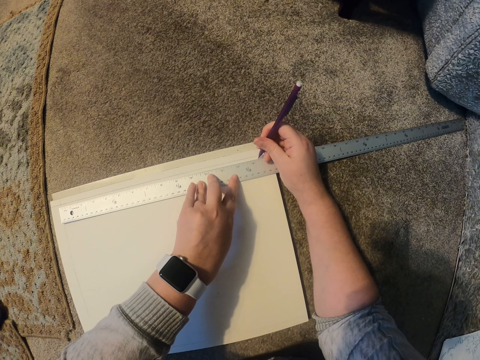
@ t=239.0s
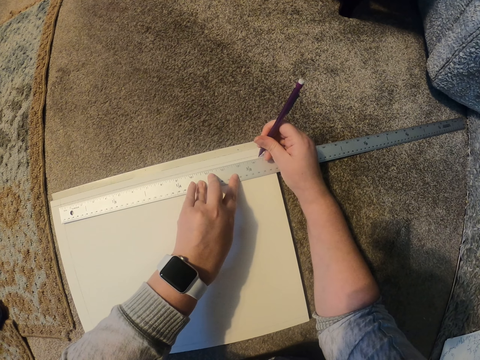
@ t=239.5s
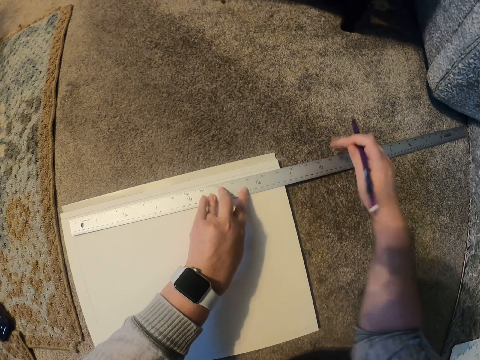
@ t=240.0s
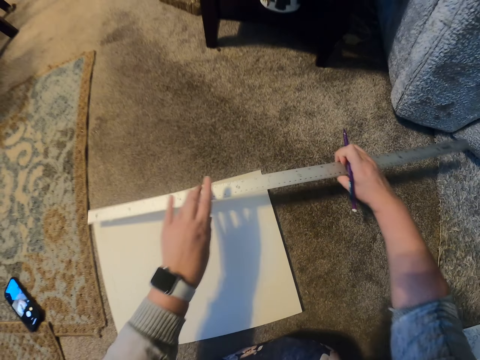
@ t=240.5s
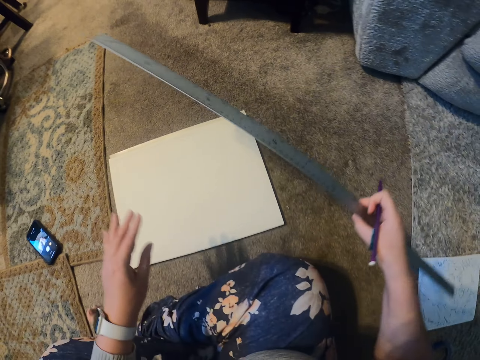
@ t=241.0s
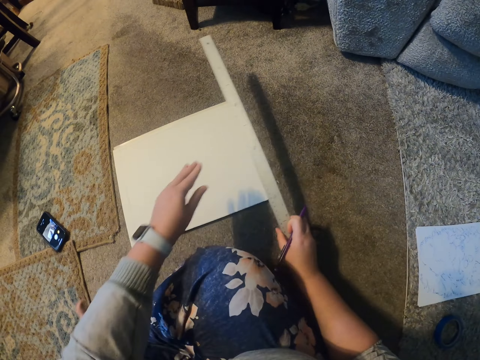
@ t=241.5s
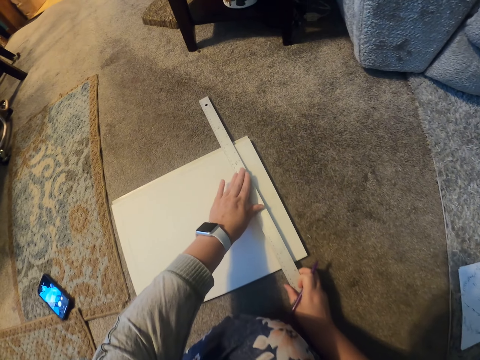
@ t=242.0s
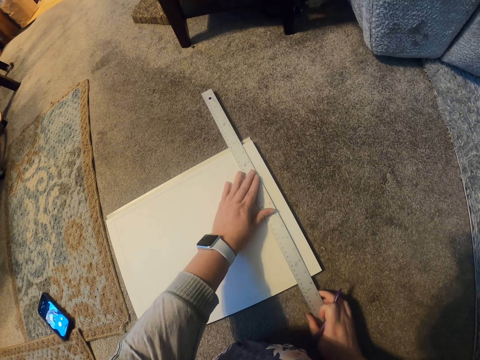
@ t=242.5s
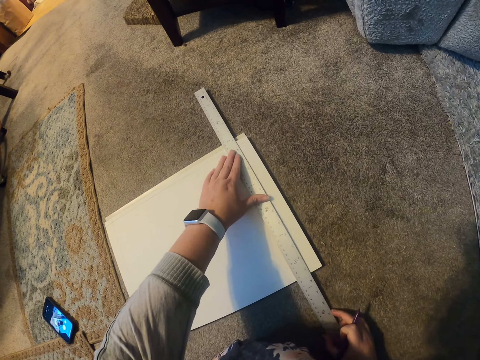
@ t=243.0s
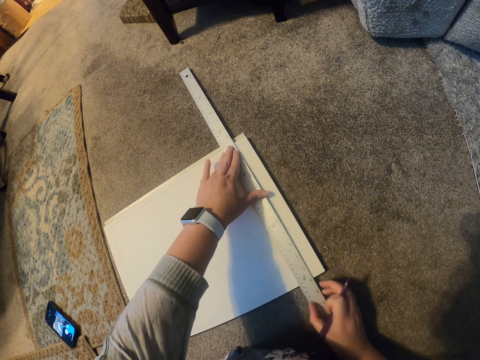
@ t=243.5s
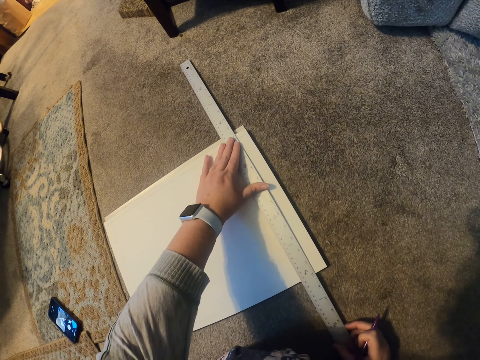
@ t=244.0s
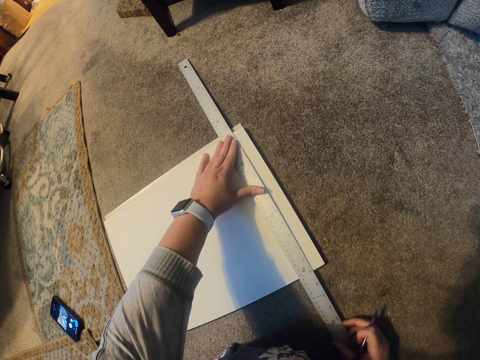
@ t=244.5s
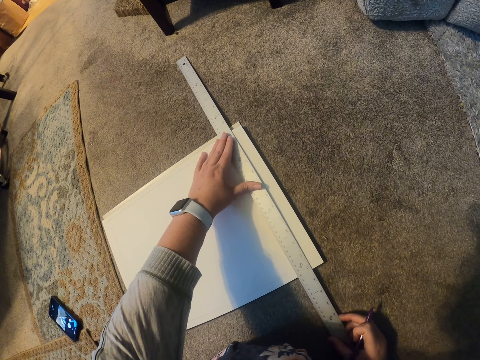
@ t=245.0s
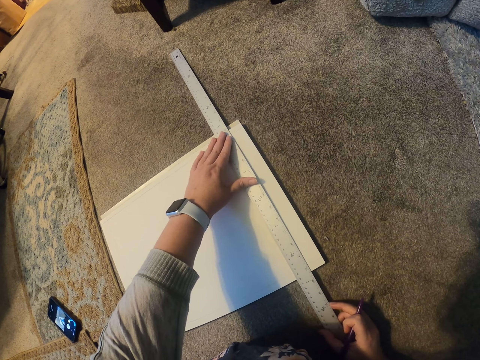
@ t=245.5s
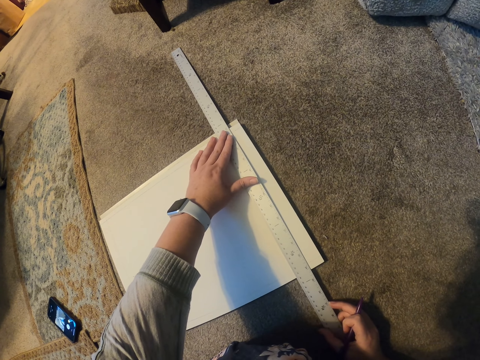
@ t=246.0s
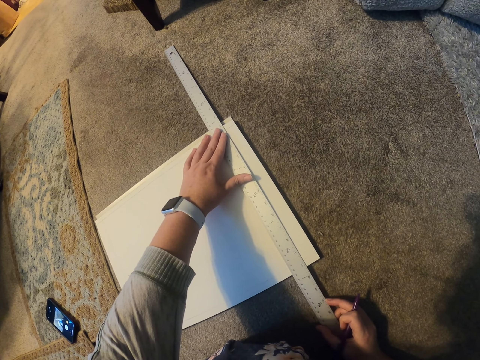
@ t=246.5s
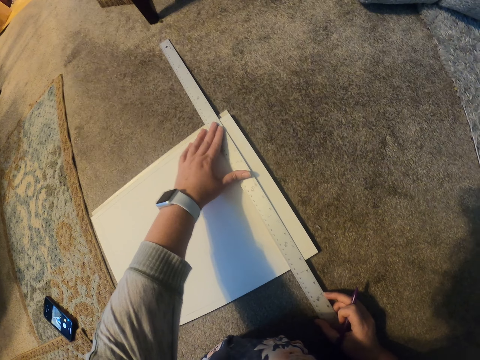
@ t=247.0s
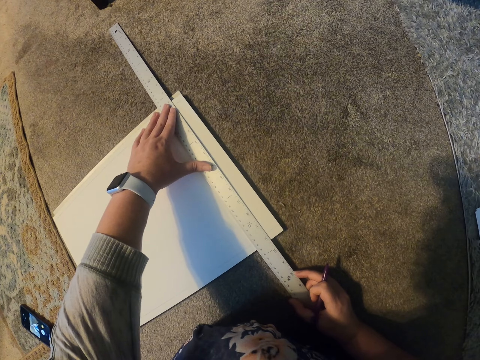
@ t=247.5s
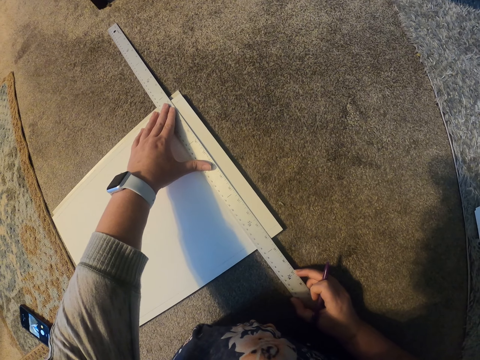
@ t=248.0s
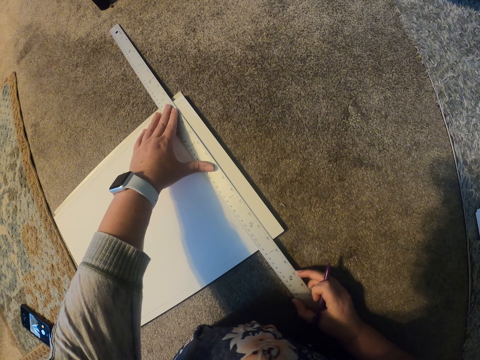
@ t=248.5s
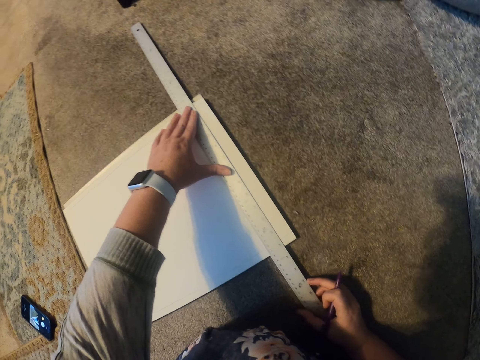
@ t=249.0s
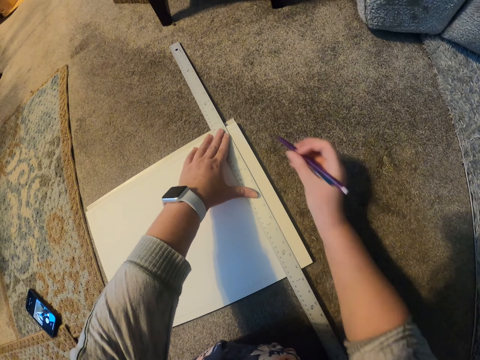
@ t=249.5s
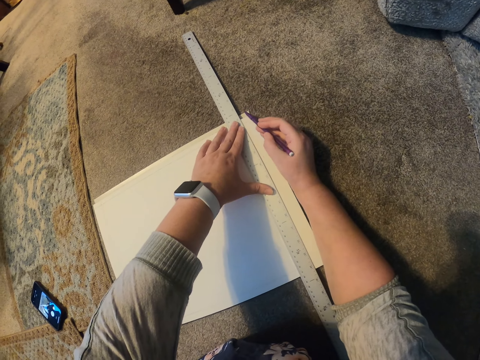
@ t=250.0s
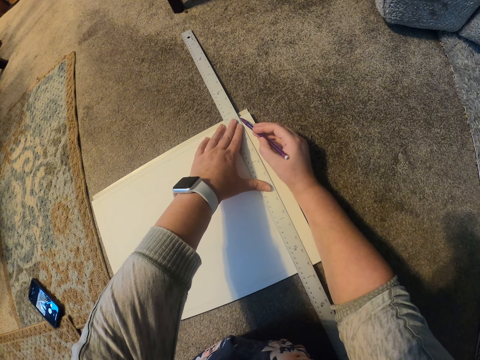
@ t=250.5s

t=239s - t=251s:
The camera wearer marks the paper. They take the ruler. They put the ruler on the paper.

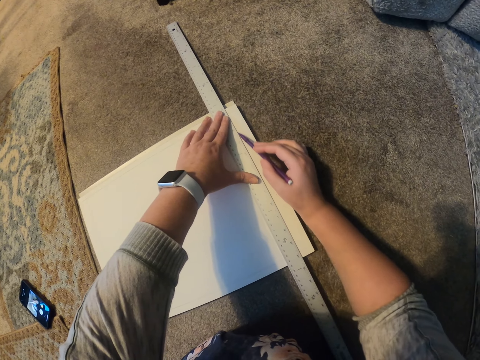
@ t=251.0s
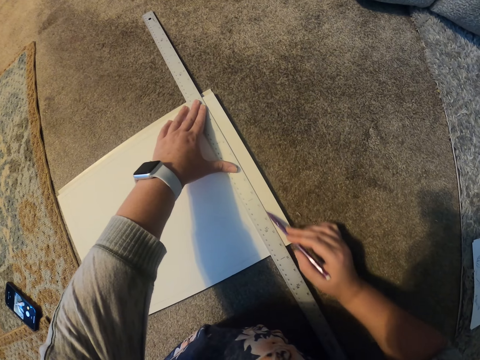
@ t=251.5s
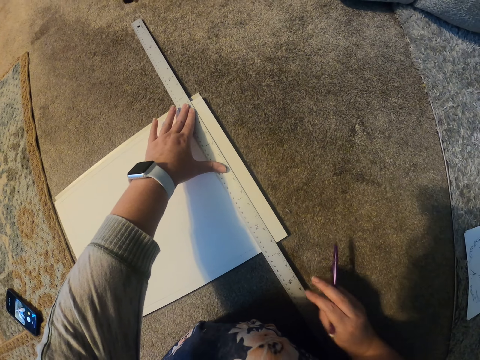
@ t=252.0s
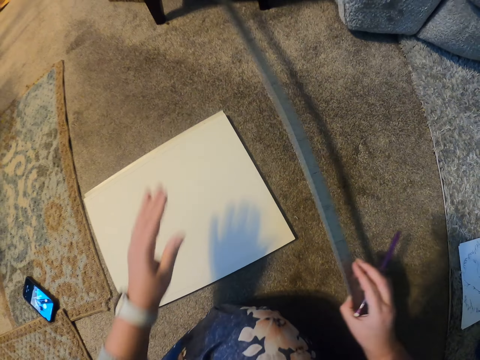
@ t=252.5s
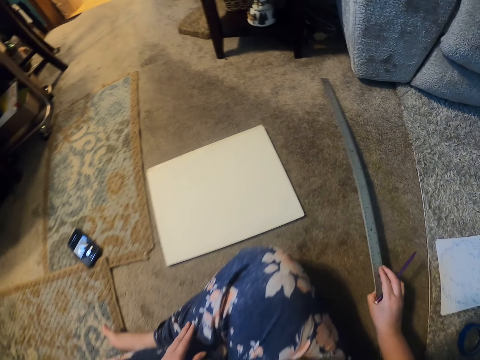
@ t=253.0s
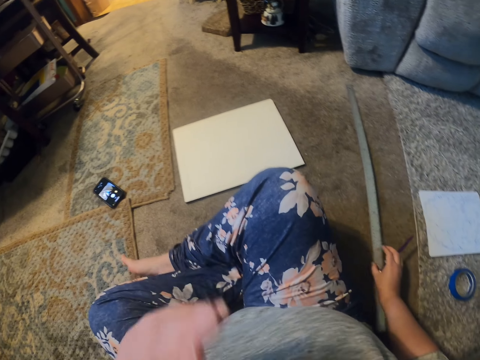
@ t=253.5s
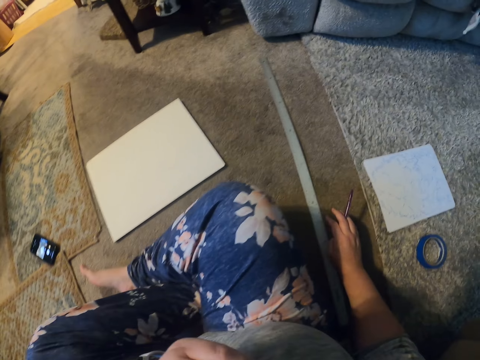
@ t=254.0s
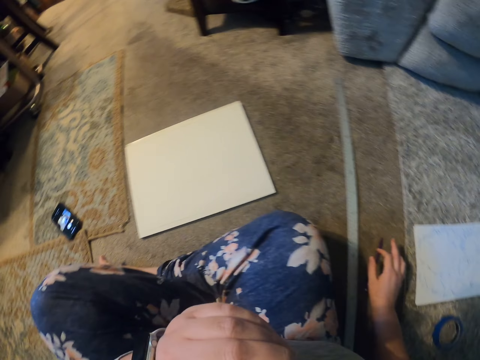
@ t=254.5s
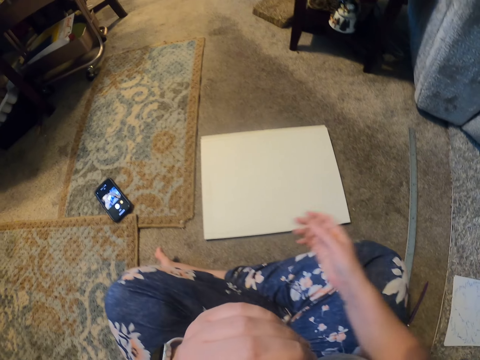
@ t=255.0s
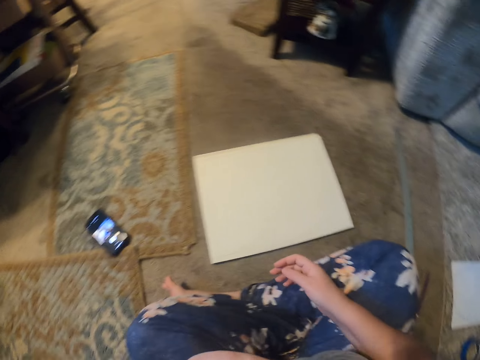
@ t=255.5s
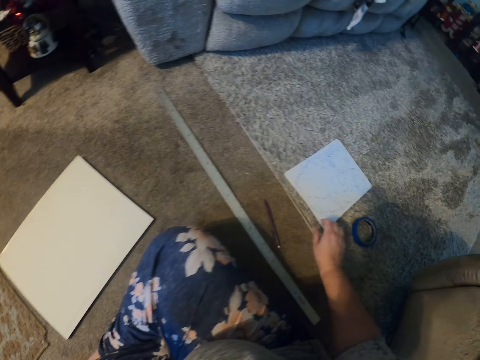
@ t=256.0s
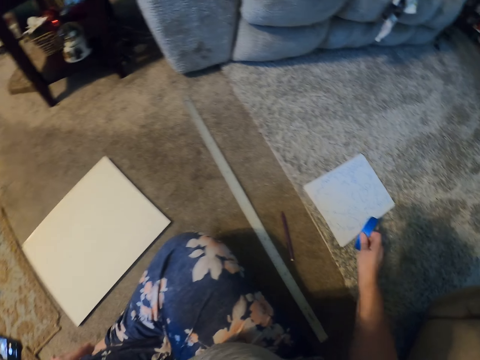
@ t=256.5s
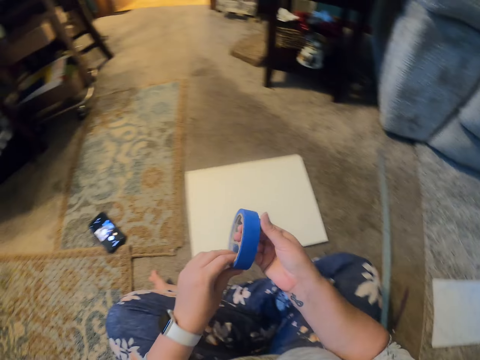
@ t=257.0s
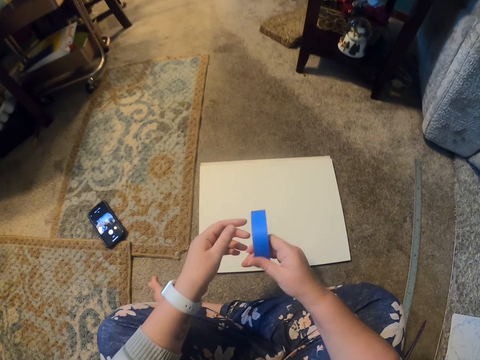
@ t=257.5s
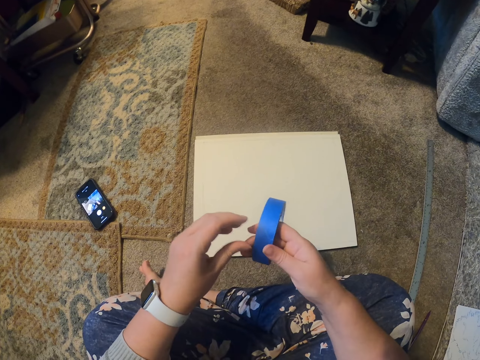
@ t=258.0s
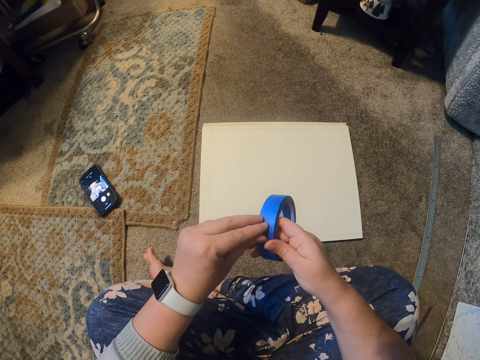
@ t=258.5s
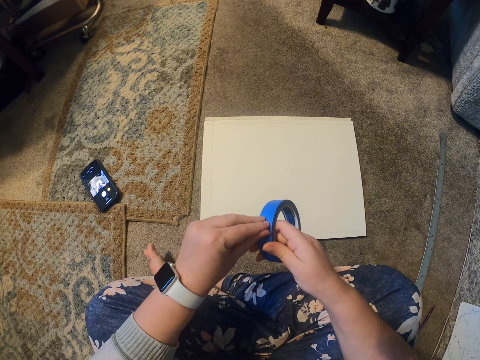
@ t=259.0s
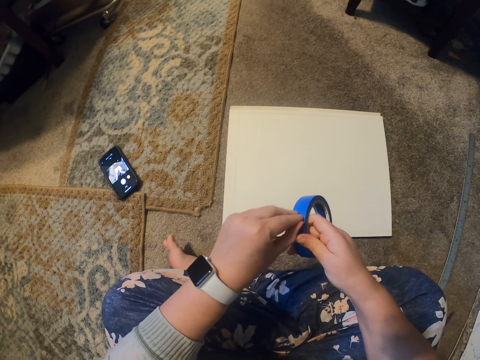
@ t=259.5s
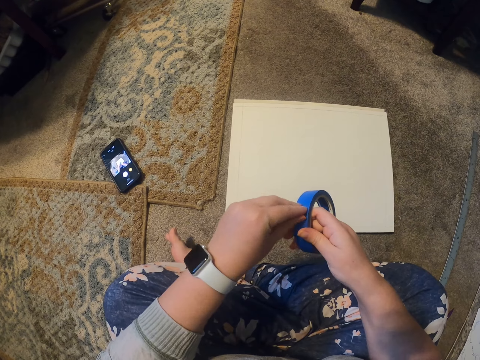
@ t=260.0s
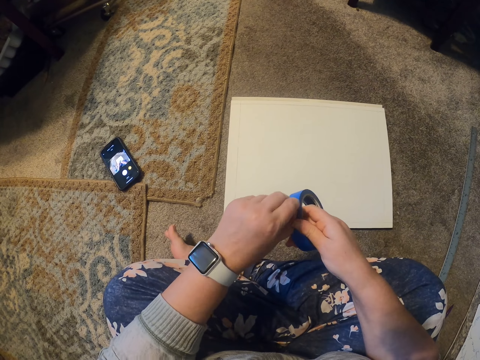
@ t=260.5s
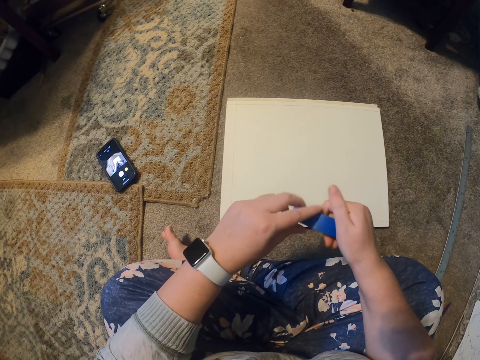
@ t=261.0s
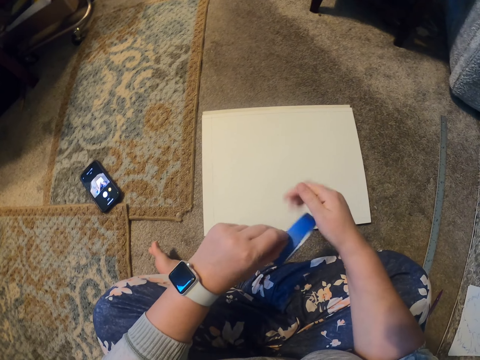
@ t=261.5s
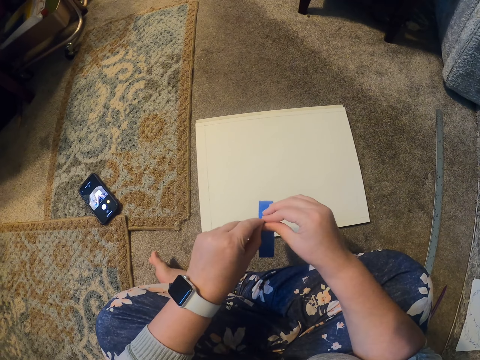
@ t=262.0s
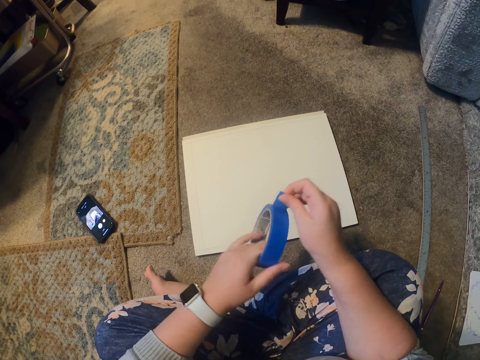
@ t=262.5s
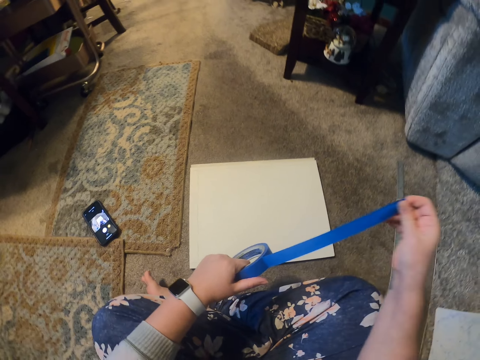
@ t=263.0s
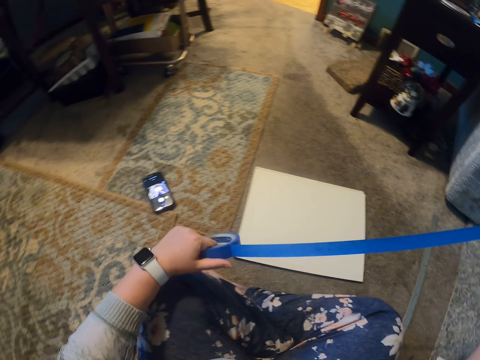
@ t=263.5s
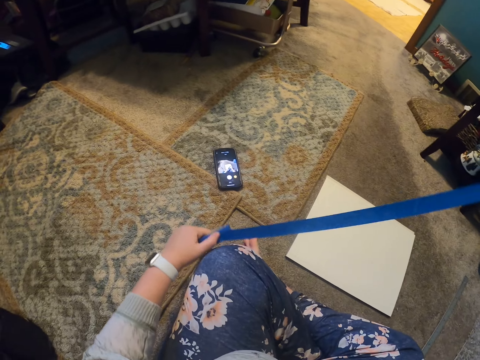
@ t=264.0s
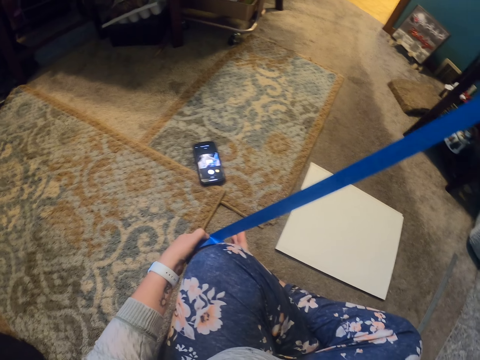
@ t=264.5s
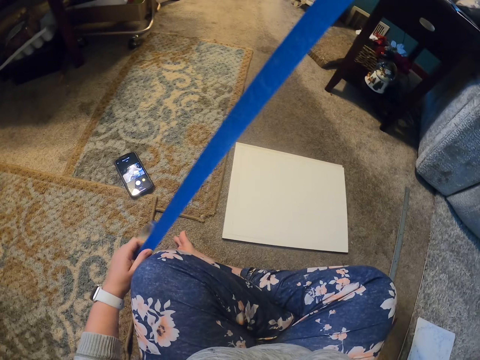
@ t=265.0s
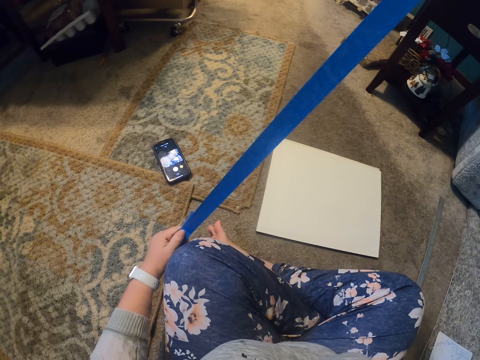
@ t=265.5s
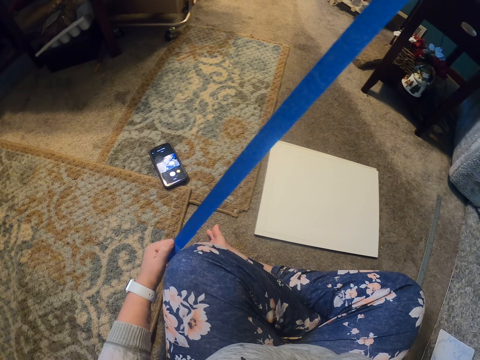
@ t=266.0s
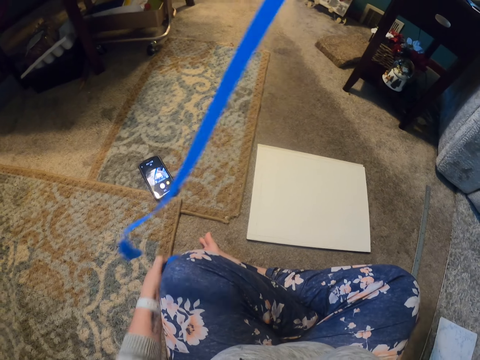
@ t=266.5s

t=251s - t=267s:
The camera wearer marks the line on the paper. They take the ruler. They rule the paper. They move the hand to the mouth. They put the ruler on the carpet. They take the sellotape. They rotate the sellotape. They remove the sellotape. They pull the sellotape.
